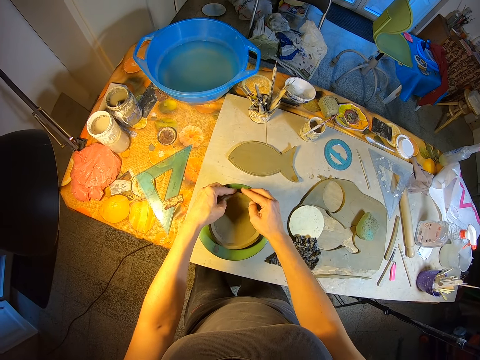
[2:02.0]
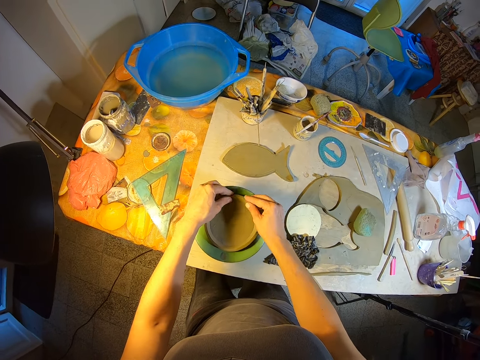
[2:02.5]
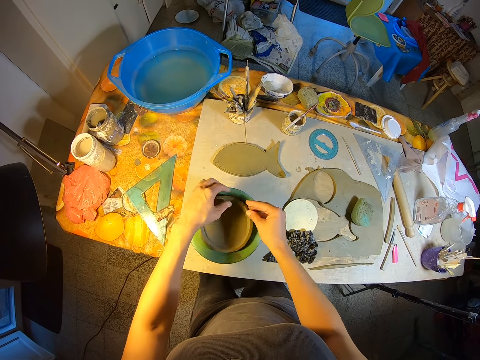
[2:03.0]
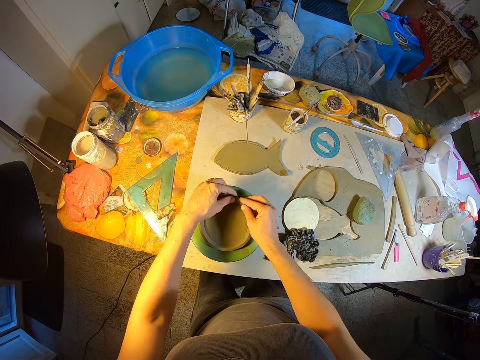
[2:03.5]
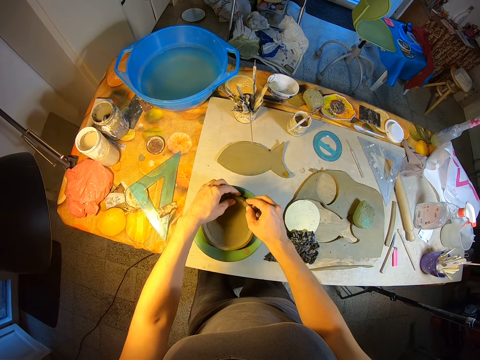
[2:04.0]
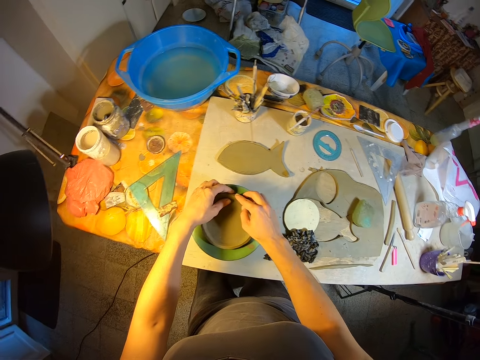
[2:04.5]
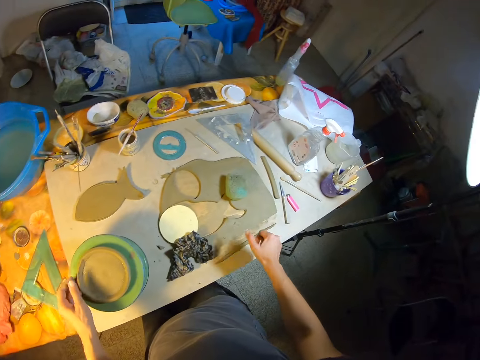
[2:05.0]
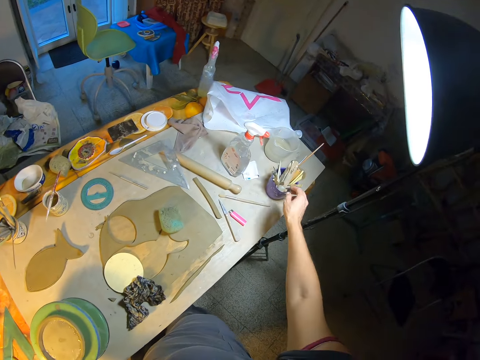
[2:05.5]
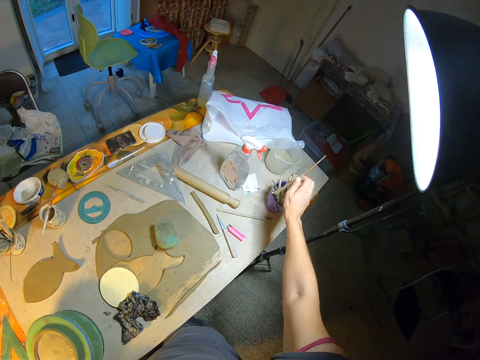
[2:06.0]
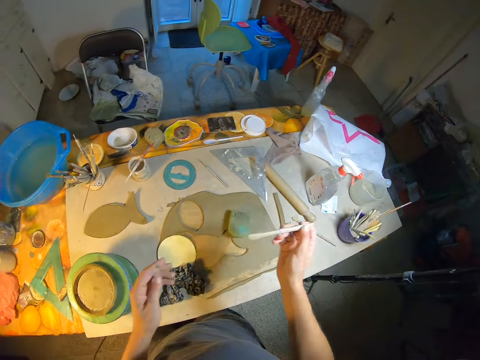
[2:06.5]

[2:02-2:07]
The camera wearer picks a scraper or stick in a container on the board on the table with his right hand.

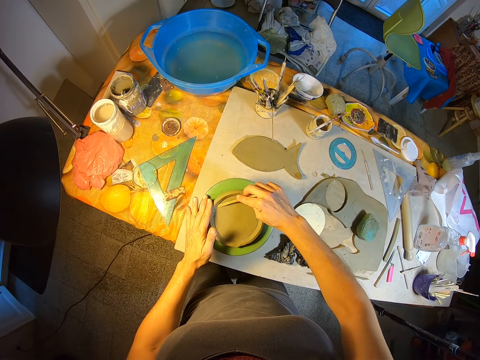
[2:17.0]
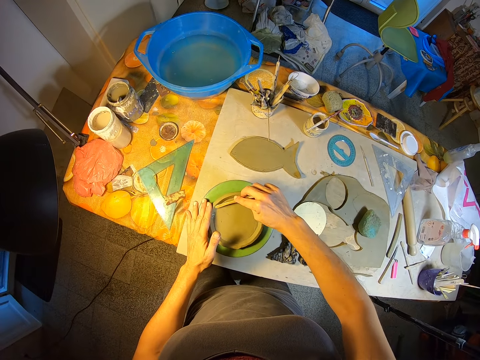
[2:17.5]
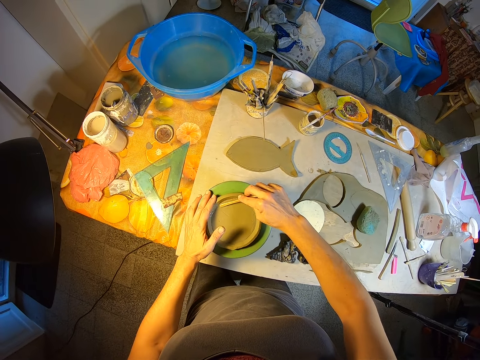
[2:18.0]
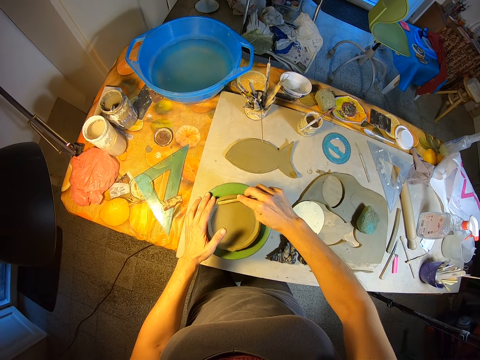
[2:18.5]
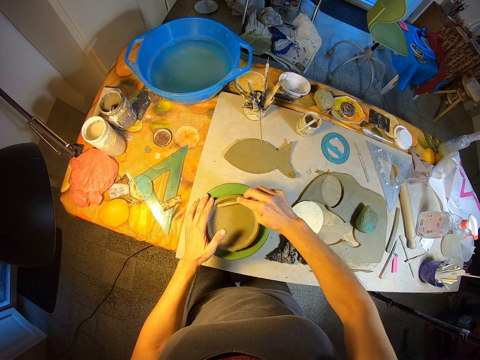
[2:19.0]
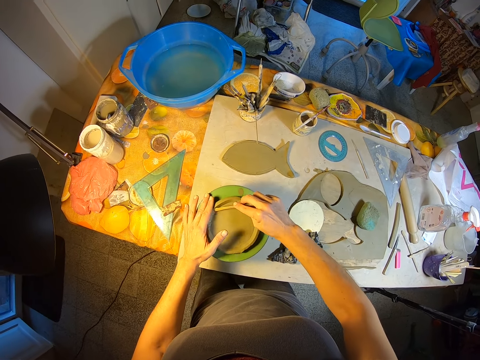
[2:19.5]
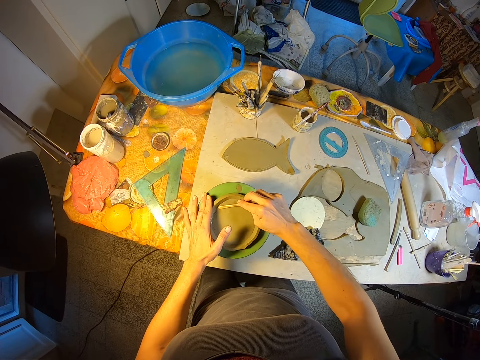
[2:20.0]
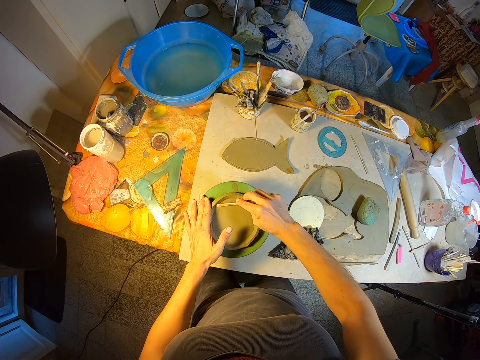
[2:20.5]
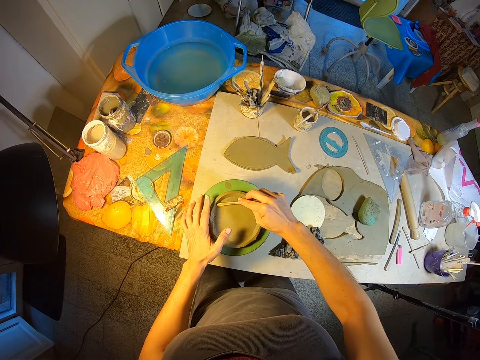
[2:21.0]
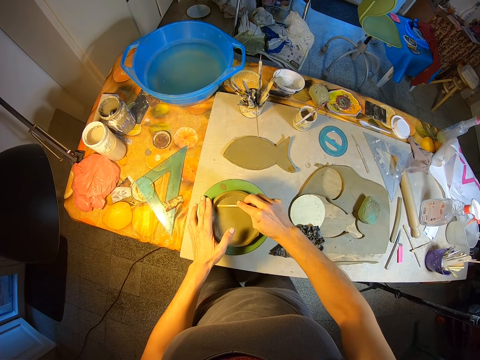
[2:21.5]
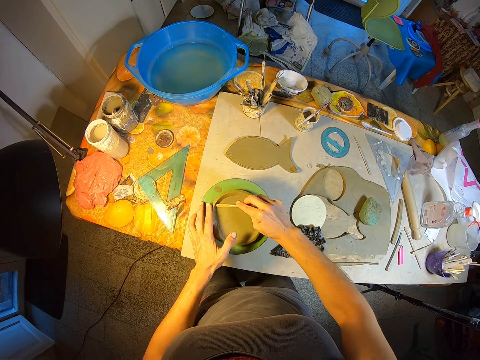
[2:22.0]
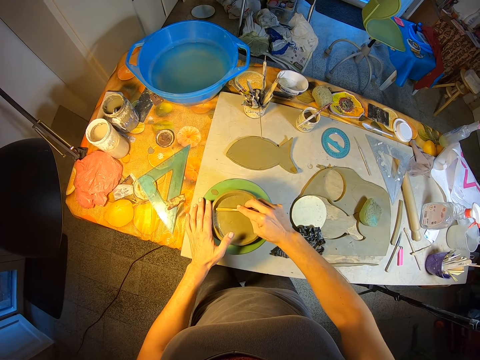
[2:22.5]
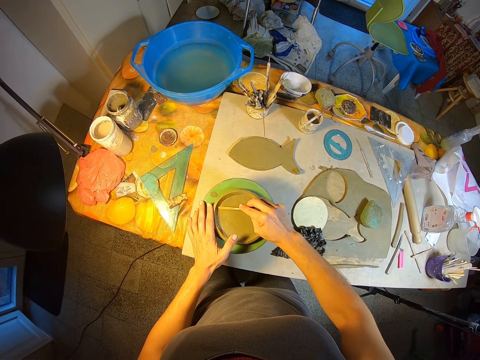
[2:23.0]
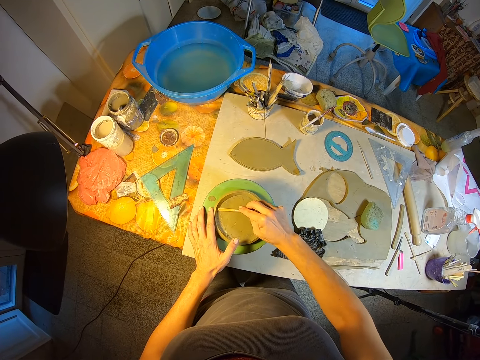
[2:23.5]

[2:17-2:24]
The camera wearer moves and adjusts the clay on the throwing wheel with his left hand.

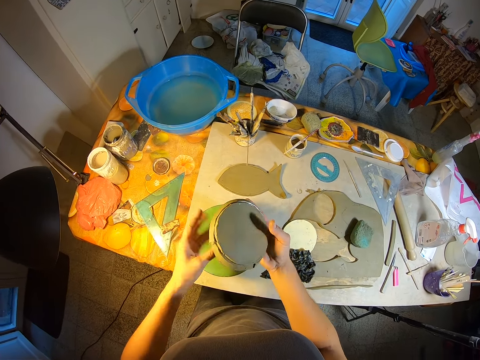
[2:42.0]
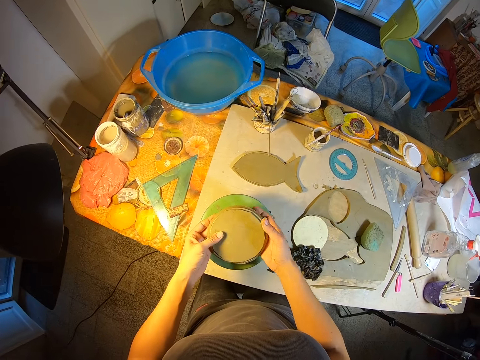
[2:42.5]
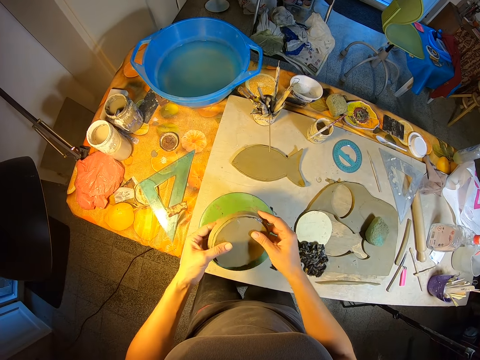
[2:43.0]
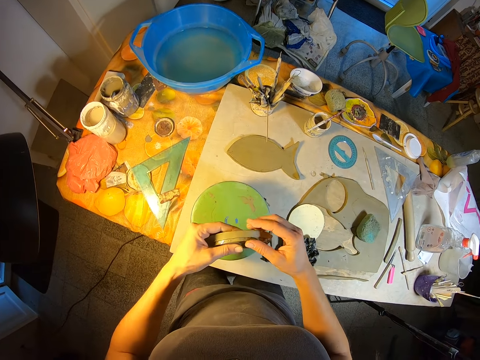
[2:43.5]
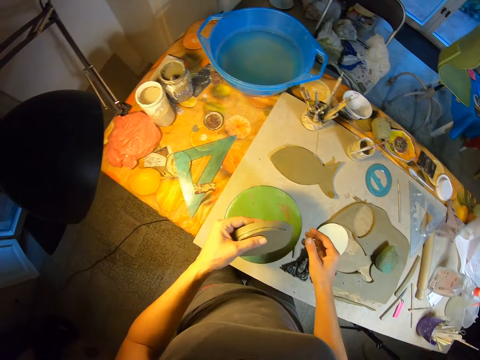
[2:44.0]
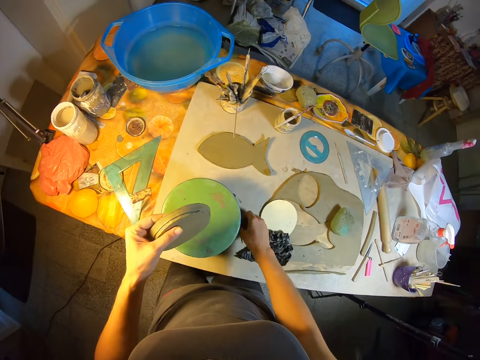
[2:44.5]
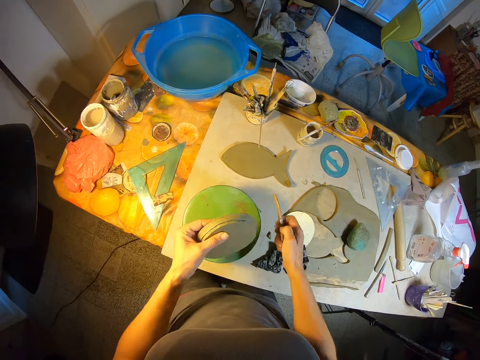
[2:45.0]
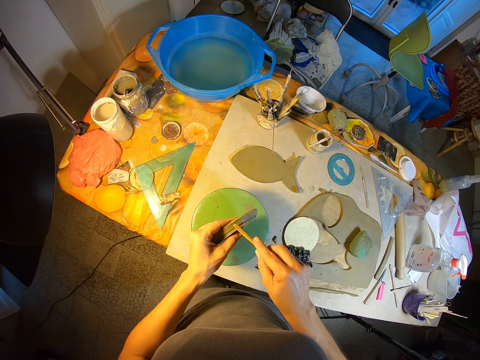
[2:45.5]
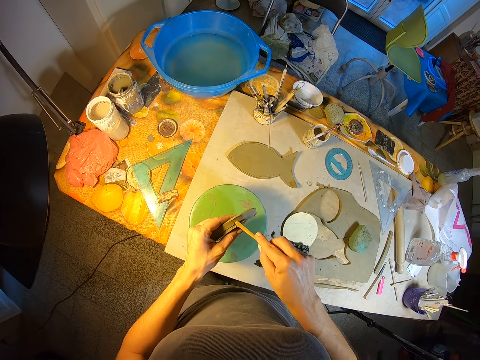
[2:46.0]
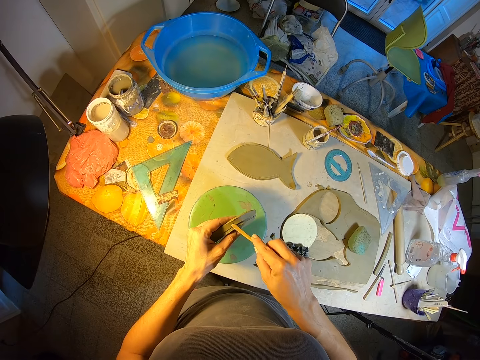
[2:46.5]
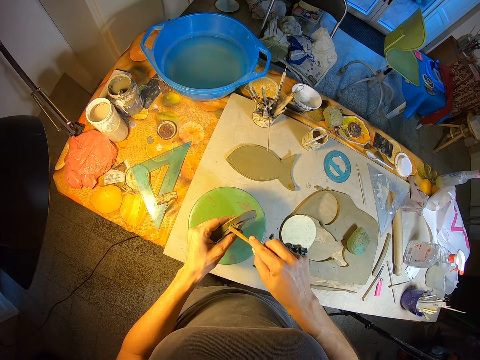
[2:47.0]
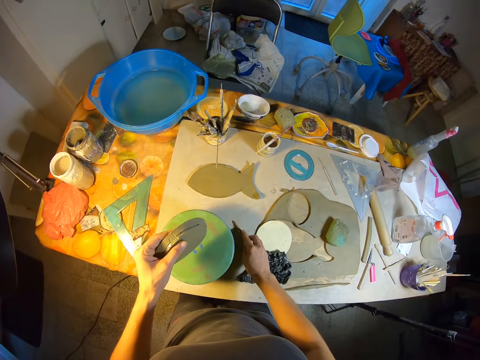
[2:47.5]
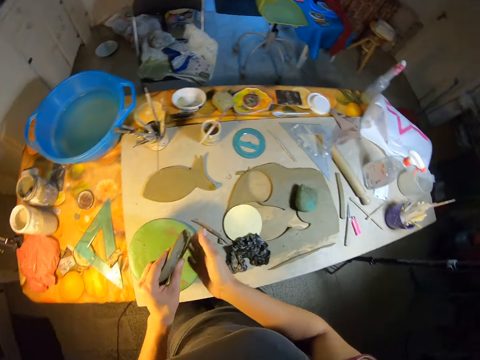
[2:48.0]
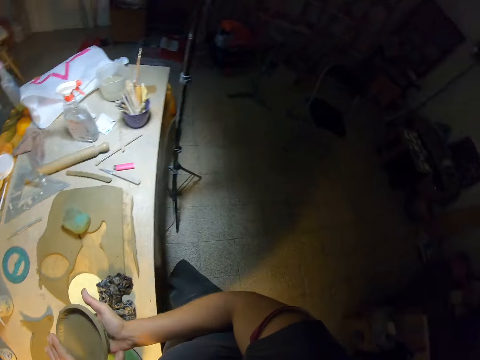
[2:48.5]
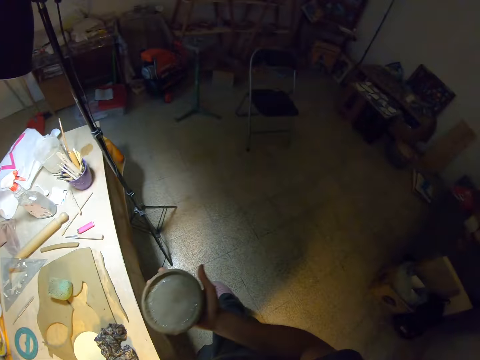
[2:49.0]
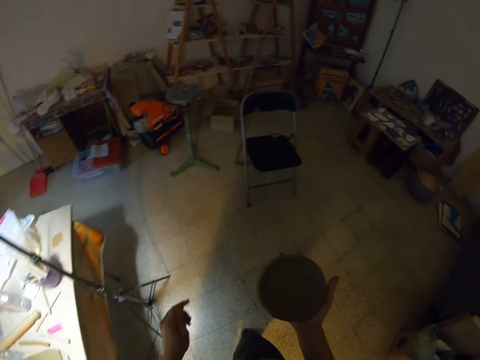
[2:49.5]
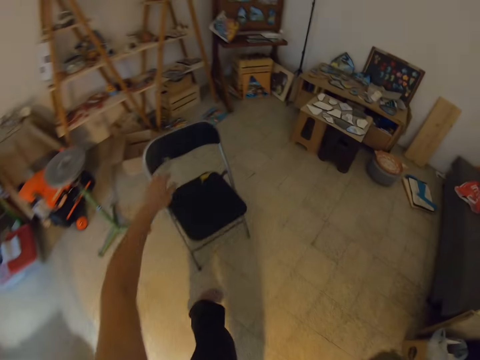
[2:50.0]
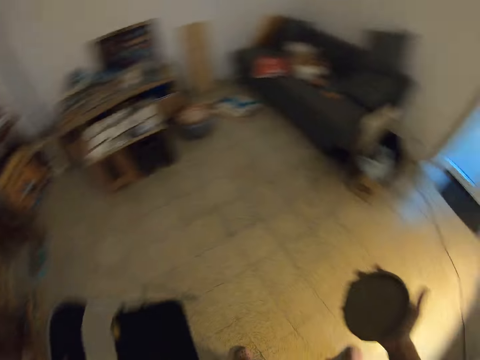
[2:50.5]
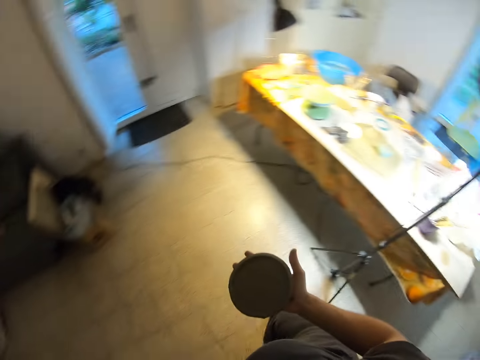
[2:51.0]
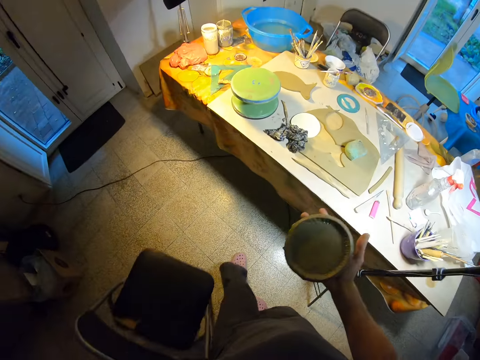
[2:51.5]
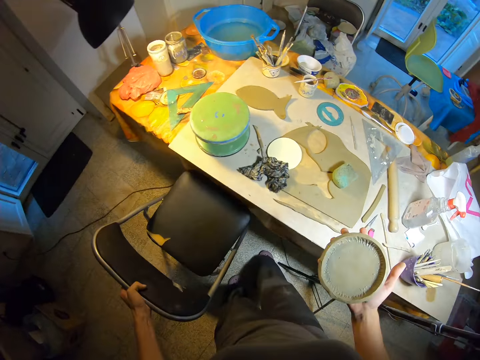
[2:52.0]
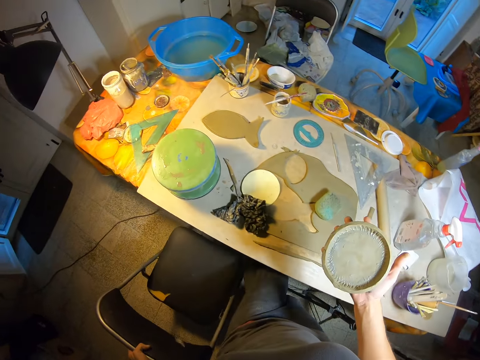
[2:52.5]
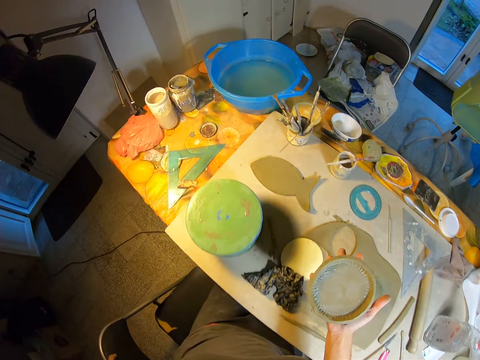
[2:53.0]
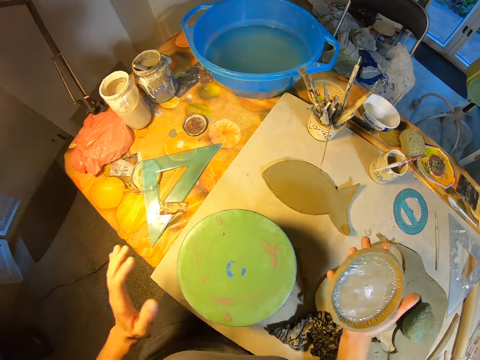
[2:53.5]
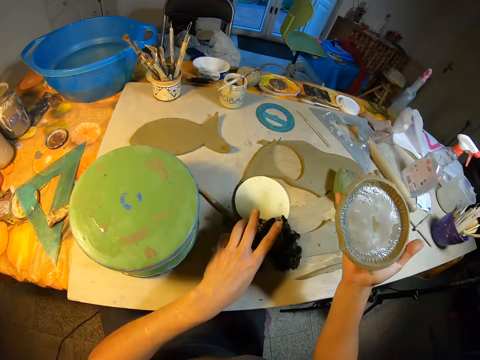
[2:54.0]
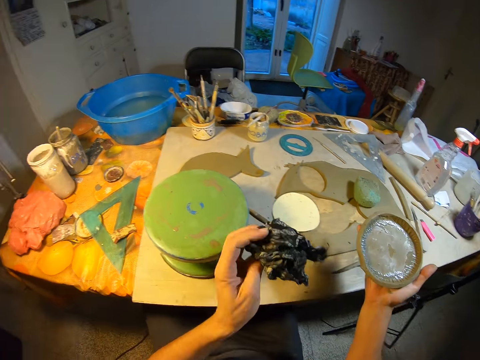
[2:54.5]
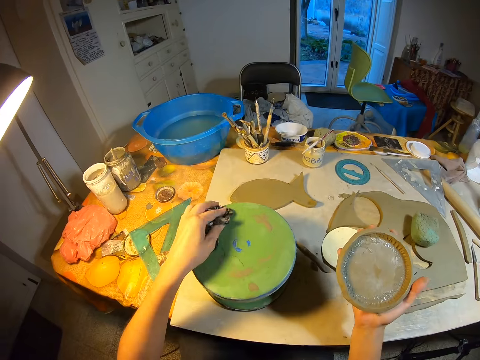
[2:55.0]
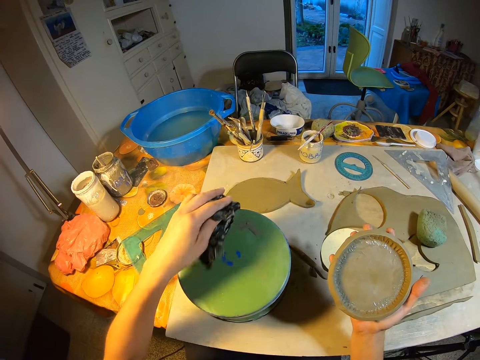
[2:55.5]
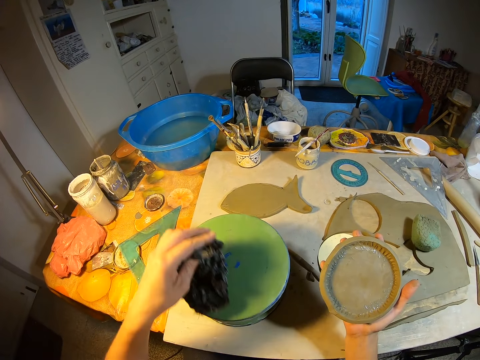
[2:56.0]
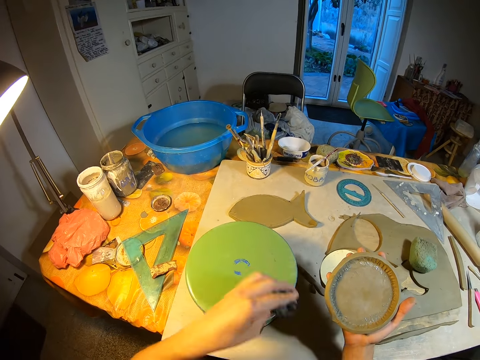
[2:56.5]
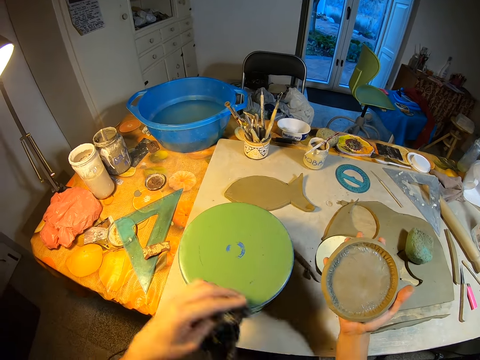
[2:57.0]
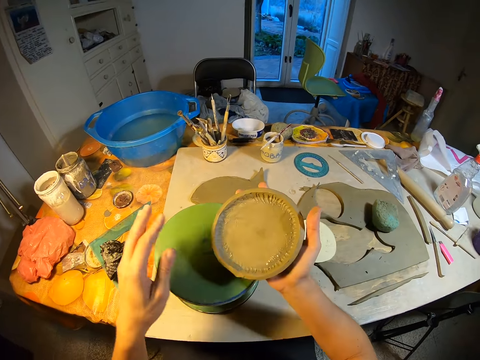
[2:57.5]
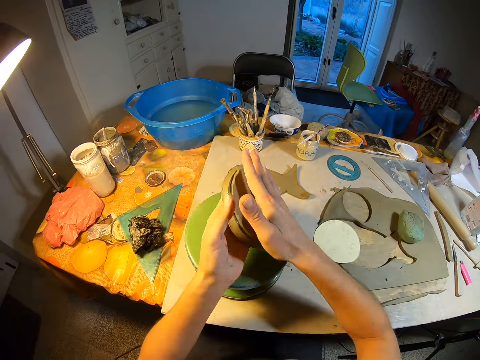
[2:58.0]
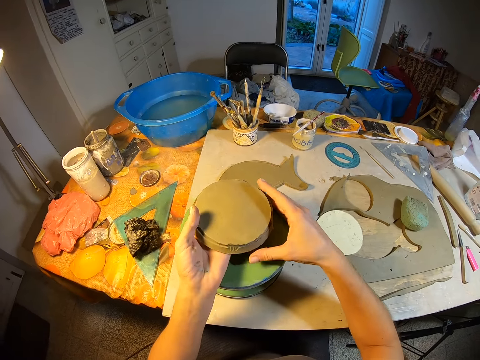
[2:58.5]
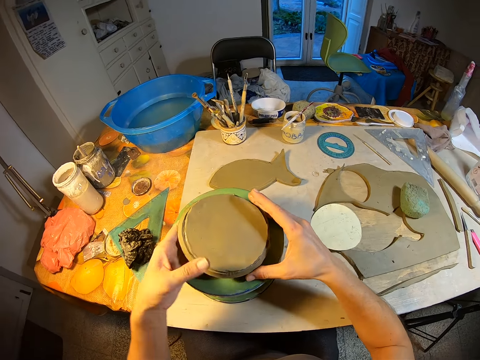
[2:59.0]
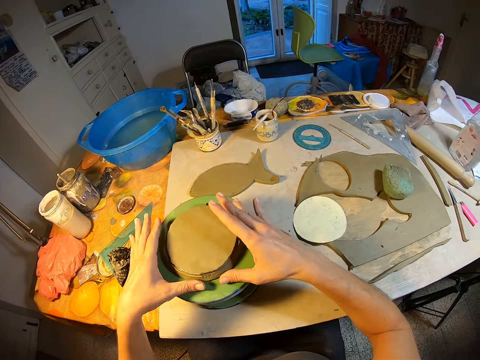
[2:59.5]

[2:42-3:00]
The camera wearer flips the clay in his hands. He holds the clay with his left hand. He picks the scraper or stick on the board on the table with his right hand. He smears the side of the clay in his left hand with the scraper in his right hand. He models using the stick. He drops the scraper on the board on the table with his right hand. He passes the clay from his left hand to his right hand. He picks a chair with his left hand. He drops the chair in front of the table. He sits on the chair. He picks the napkin on the board on the table with his left hand. He wipes the surface of the throwing wheel with the napkin in his left hand. He drops the napkin on the table with his left hand. He passes the clay from his right hand to his left hand. He drops the clay on the throwing wheel with both his hands.
